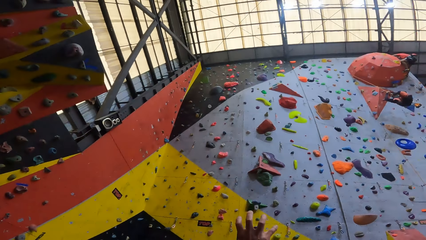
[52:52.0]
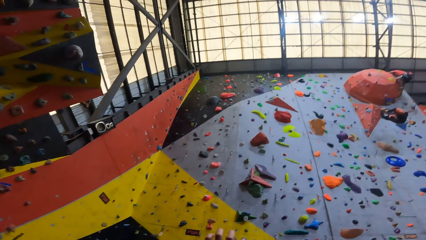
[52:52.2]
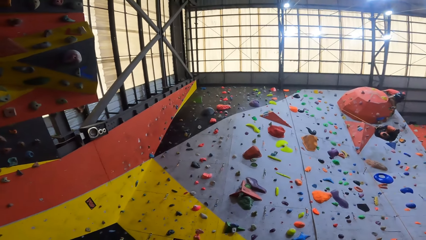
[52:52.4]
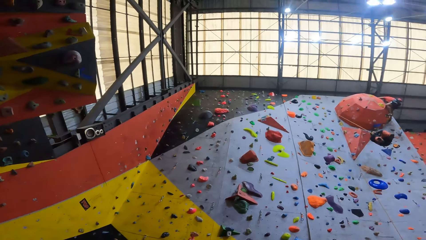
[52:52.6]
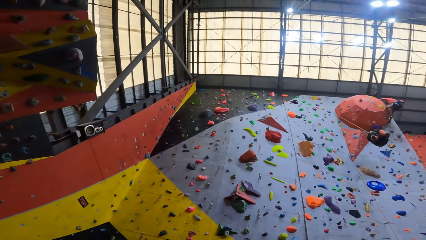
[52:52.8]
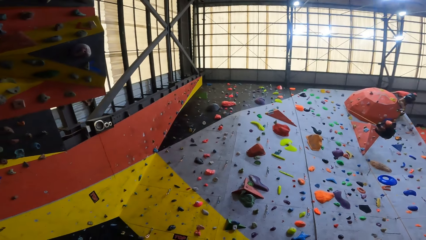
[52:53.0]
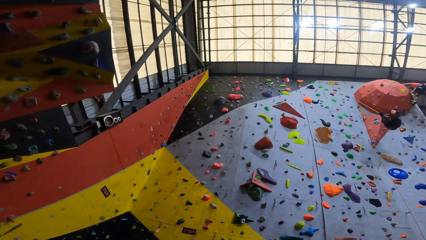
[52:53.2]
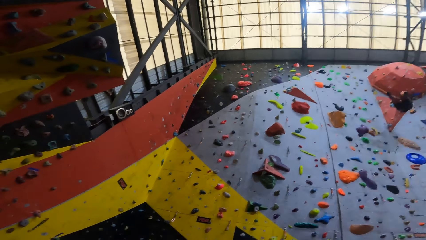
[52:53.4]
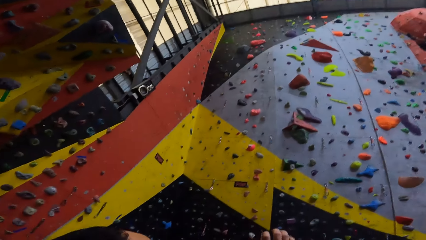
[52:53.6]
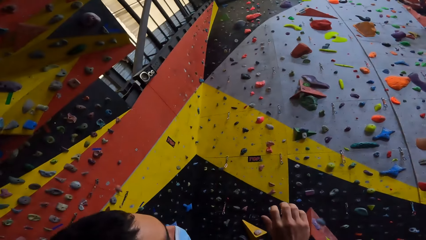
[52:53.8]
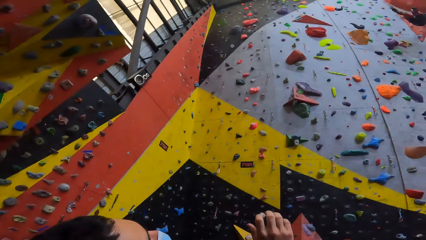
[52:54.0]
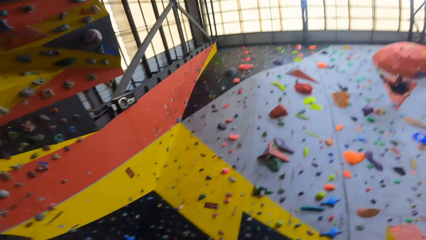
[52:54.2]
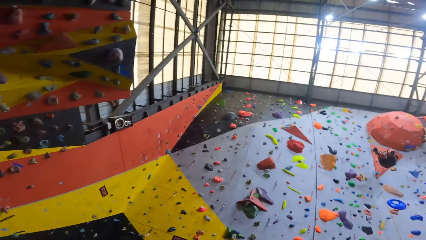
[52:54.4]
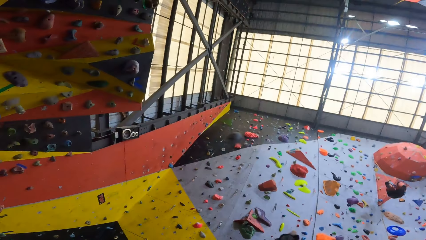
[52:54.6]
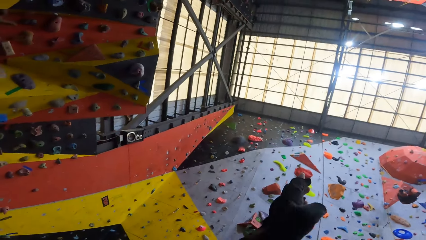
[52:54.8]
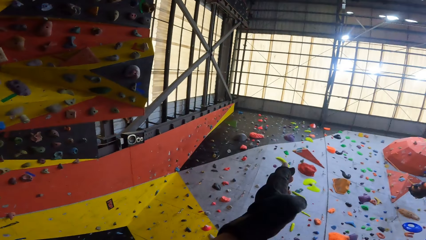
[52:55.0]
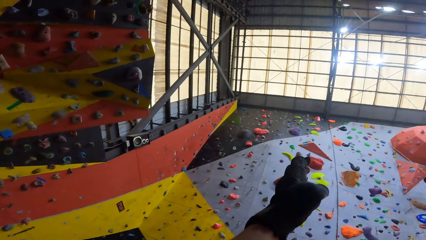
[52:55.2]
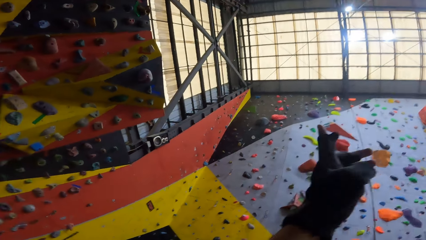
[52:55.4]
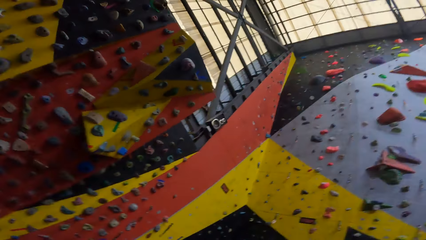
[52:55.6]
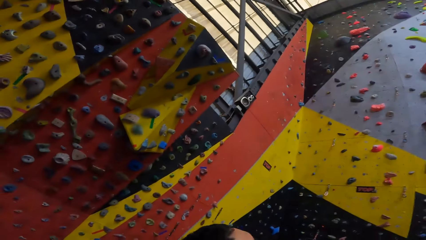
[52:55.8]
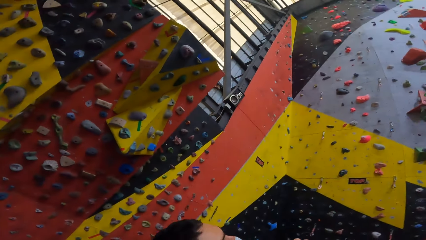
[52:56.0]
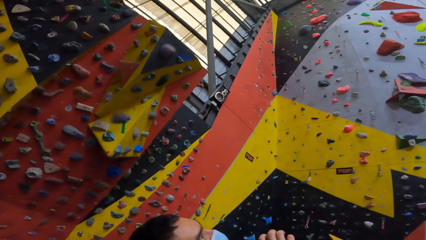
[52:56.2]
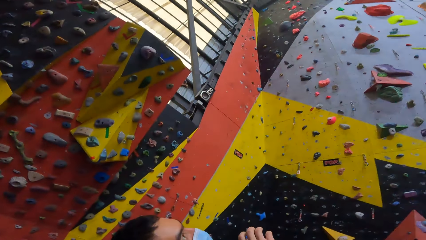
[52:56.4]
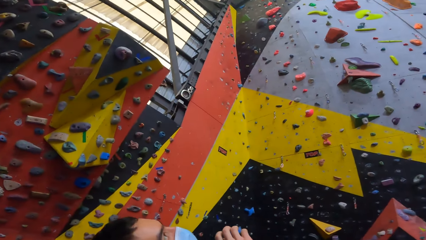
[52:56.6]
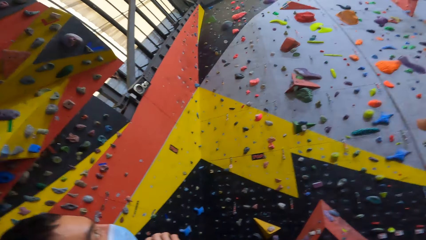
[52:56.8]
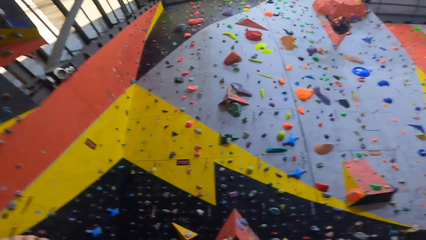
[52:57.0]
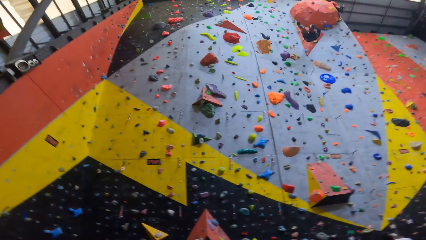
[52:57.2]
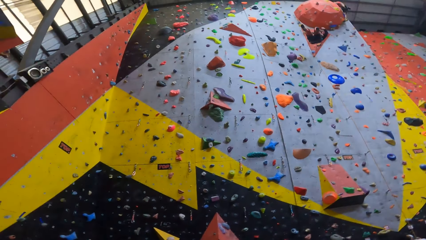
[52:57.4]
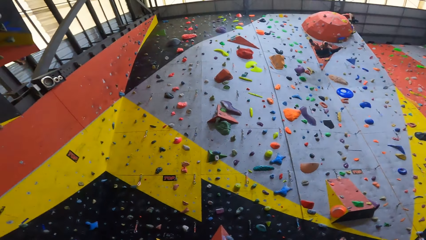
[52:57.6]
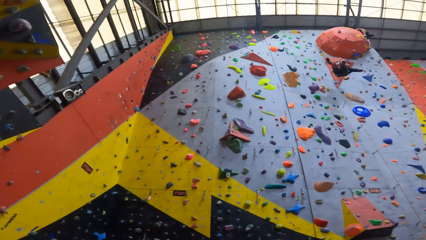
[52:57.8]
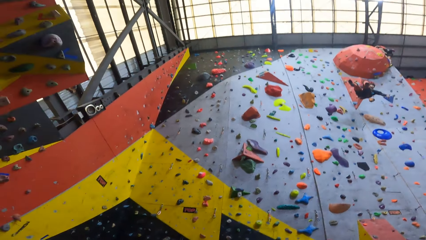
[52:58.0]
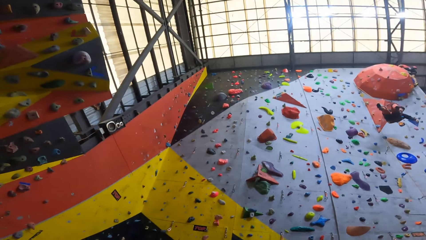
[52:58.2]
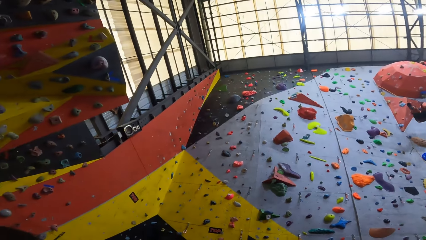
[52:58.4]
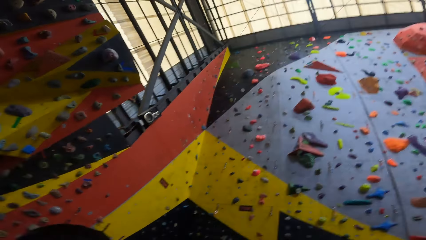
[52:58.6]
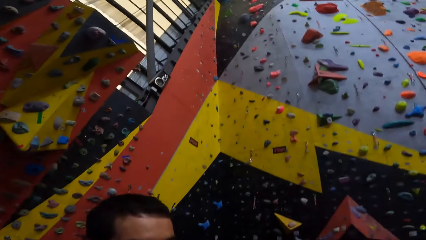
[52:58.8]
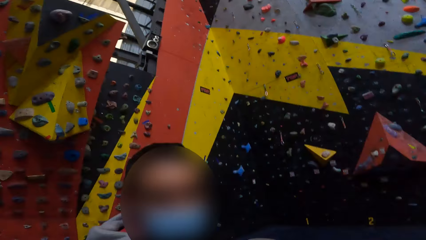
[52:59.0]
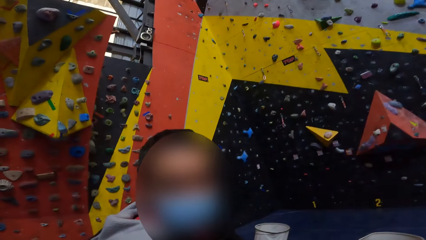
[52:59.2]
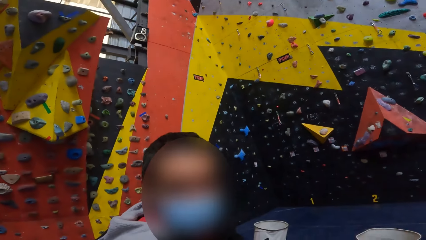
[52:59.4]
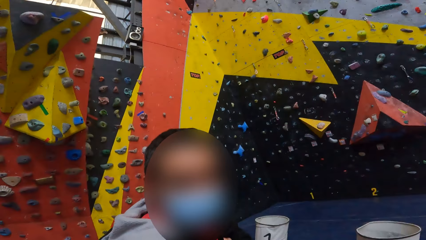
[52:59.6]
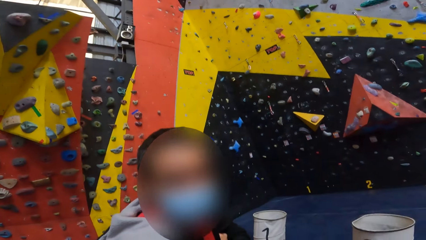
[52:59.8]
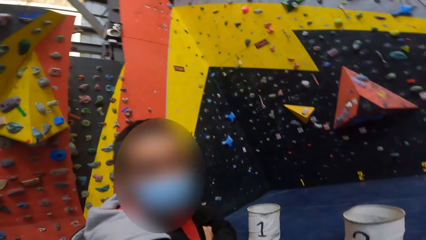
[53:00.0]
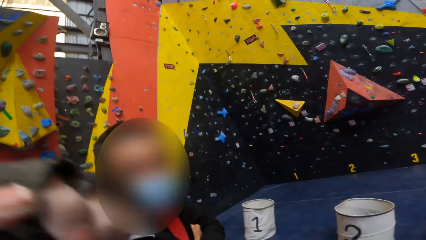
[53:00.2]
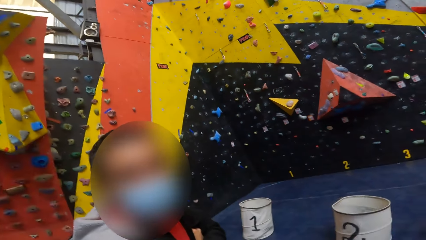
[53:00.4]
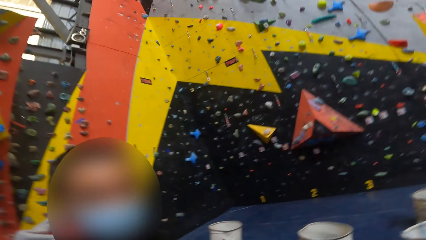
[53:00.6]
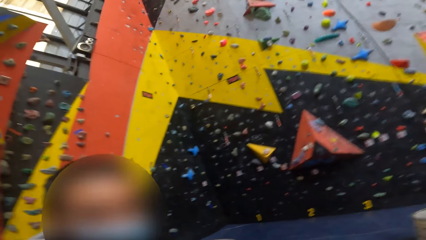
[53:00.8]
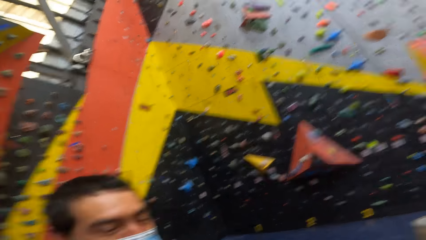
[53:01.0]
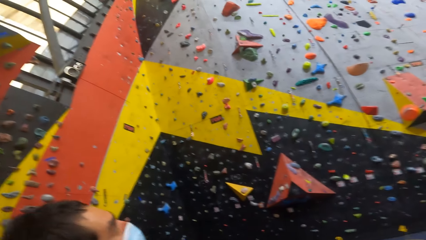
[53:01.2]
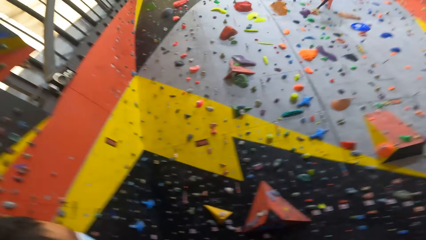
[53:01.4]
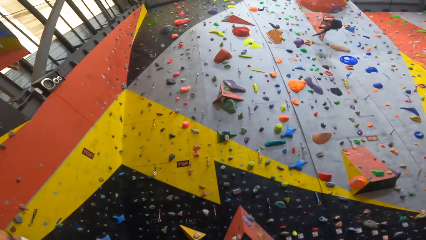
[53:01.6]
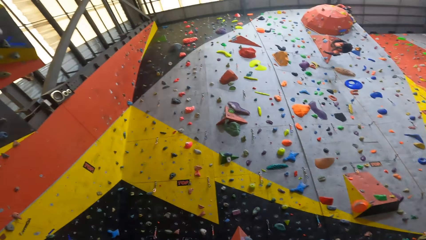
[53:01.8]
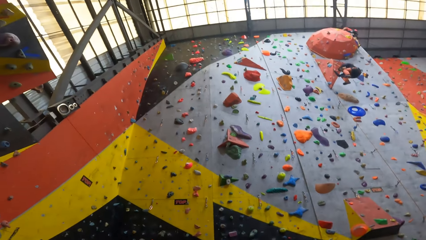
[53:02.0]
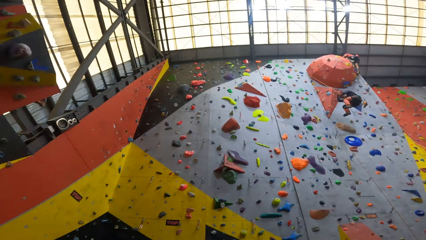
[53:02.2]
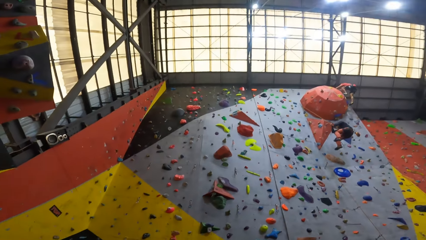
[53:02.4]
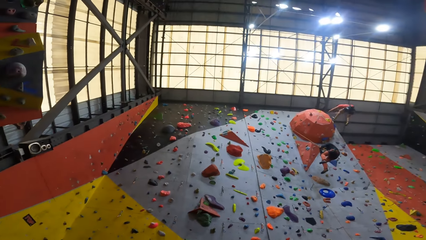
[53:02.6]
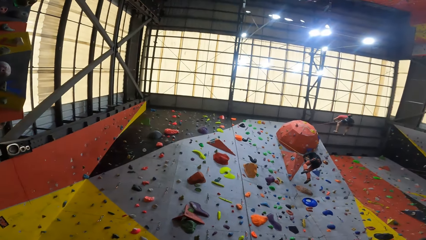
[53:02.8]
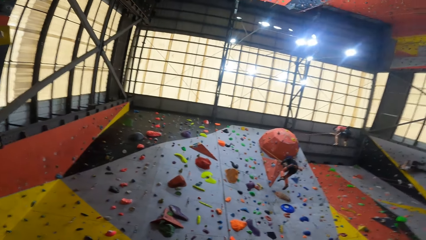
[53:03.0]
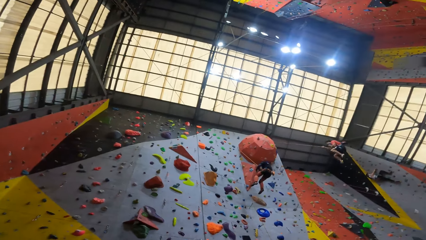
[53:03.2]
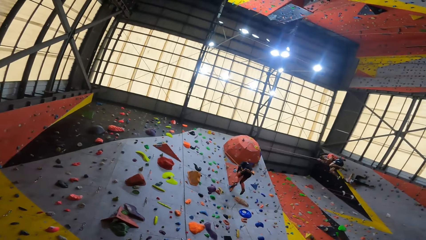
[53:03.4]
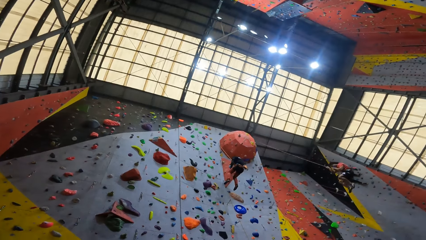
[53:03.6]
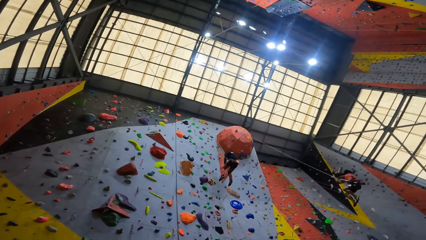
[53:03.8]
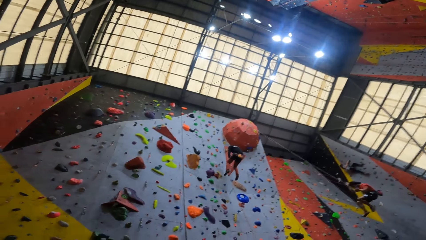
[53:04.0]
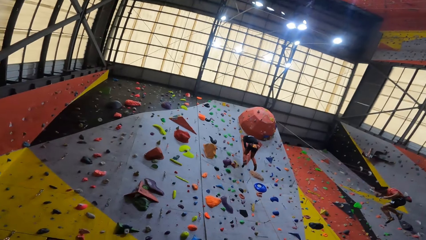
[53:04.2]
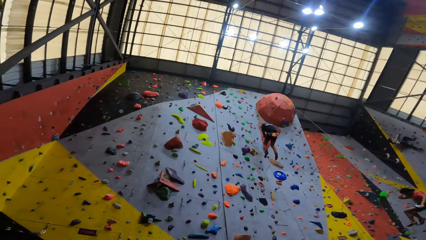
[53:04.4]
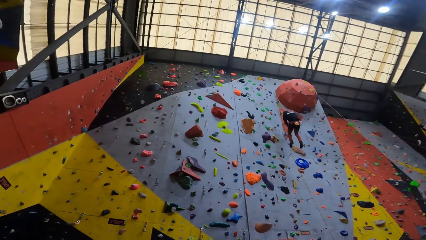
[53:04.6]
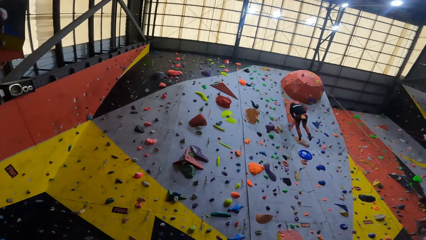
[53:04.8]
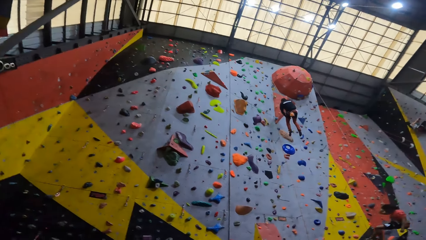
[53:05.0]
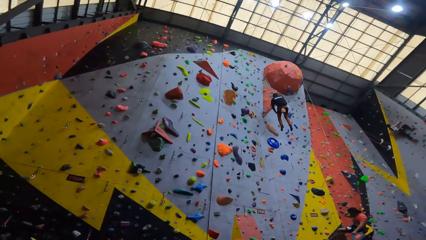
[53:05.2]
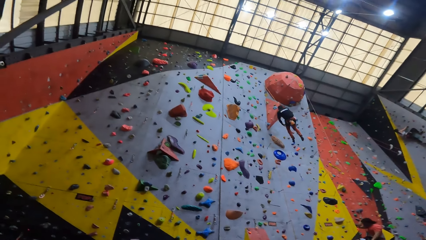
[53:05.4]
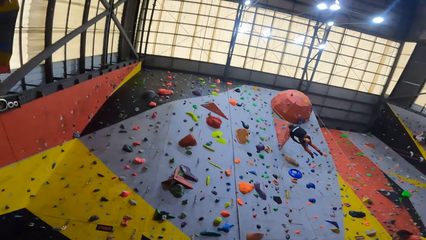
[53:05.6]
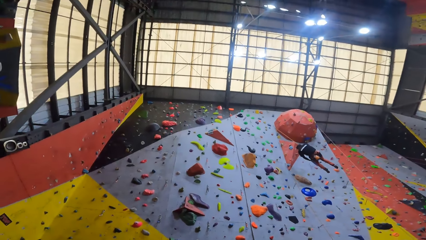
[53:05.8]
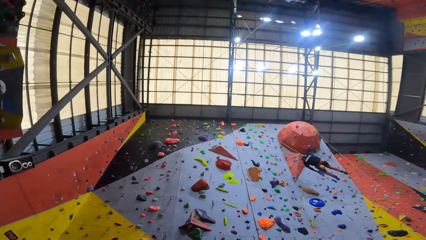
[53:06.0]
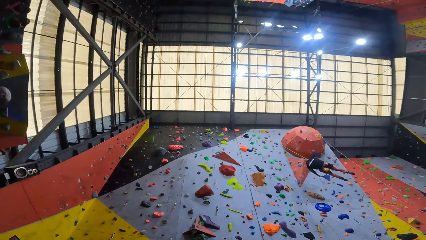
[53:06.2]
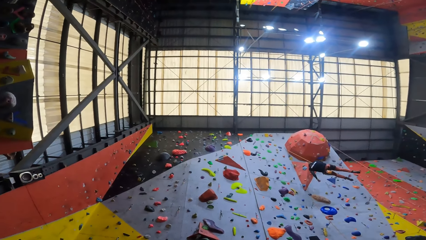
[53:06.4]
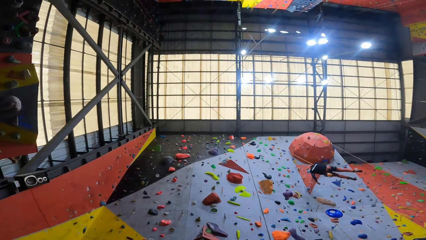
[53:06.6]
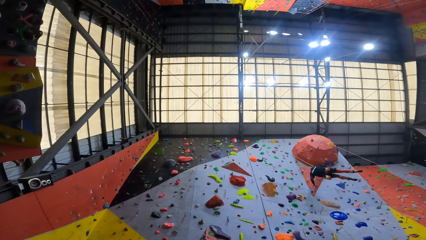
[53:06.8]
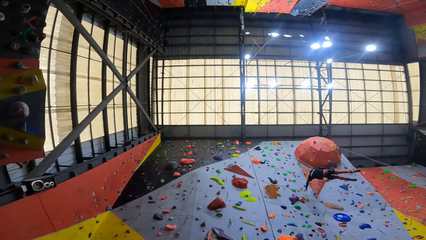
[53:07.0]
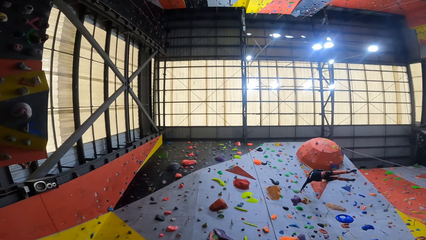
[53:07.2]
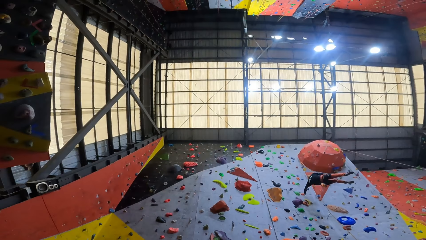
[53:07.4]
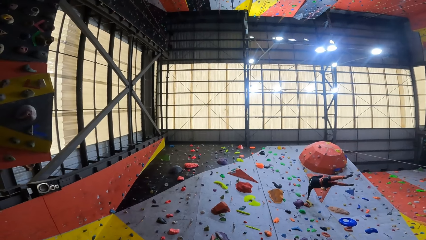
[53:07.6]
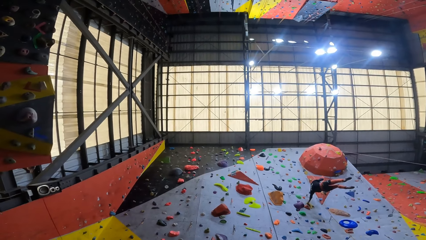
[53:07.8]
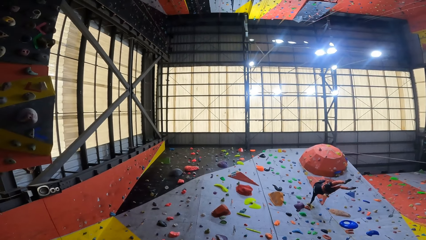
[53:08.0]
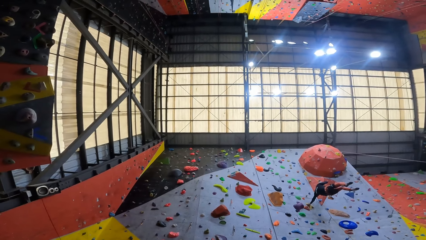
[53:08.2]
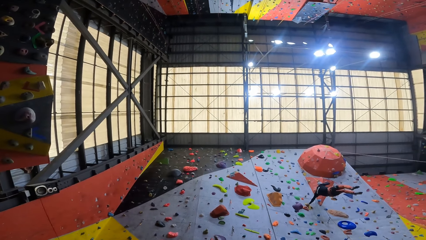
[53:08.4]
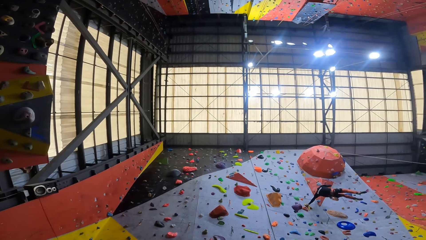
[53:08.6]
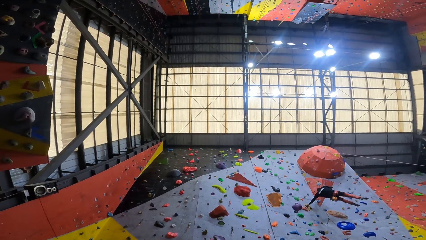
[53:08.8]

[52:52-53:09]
The camera wearer lifts the left hand. They look around. They interact with a man. They look up the wall.
